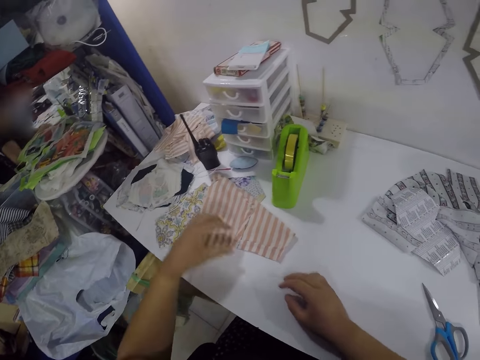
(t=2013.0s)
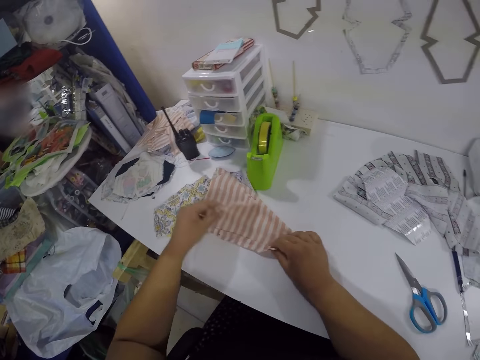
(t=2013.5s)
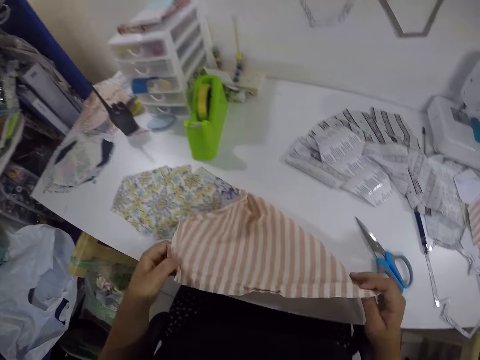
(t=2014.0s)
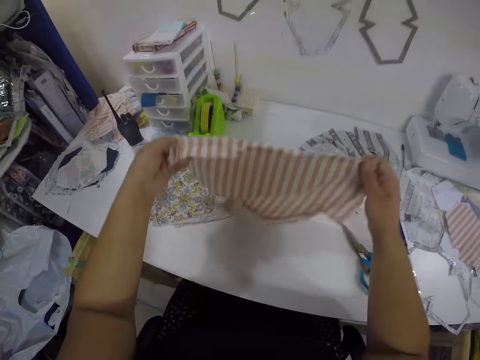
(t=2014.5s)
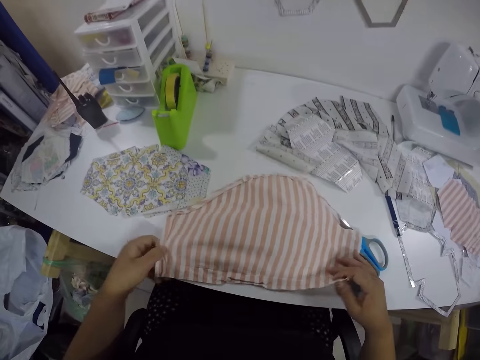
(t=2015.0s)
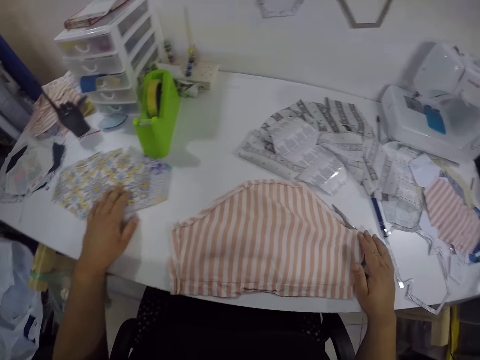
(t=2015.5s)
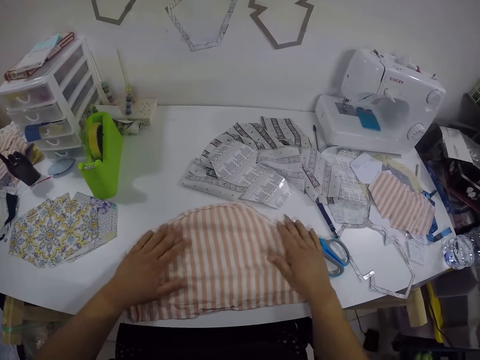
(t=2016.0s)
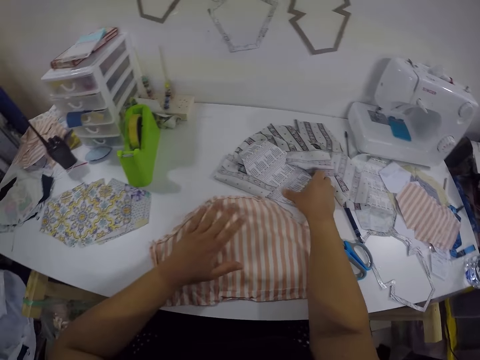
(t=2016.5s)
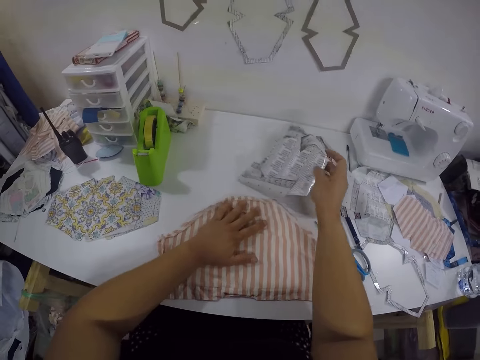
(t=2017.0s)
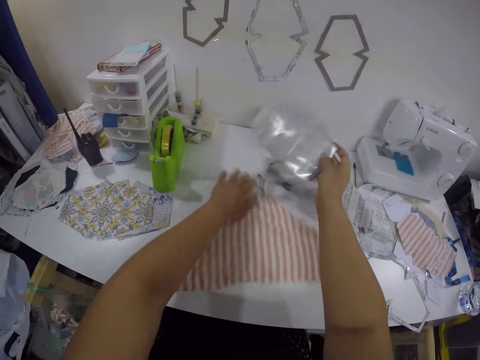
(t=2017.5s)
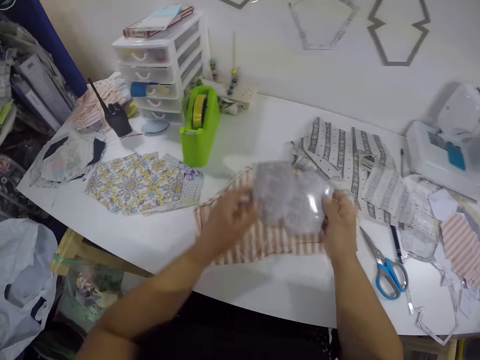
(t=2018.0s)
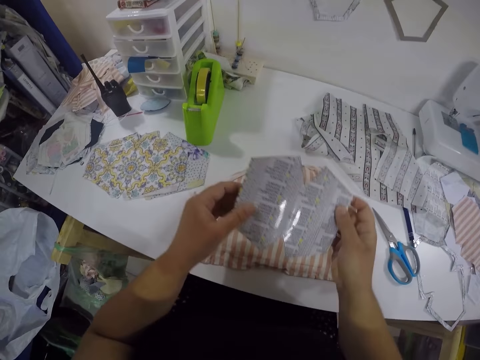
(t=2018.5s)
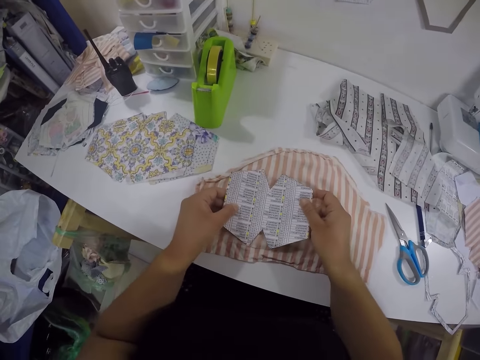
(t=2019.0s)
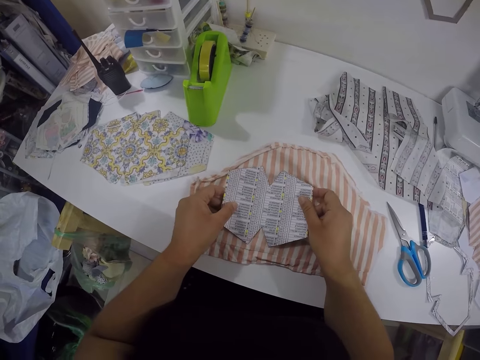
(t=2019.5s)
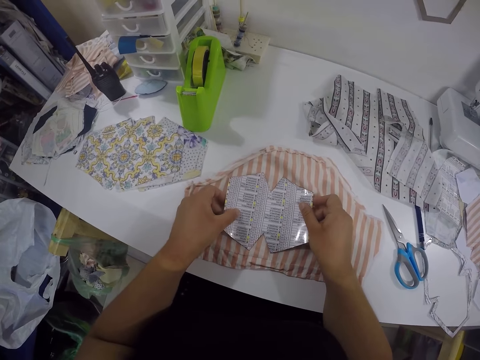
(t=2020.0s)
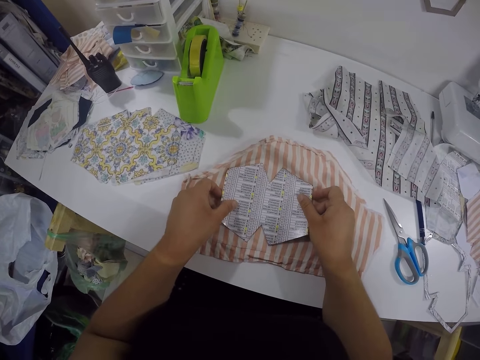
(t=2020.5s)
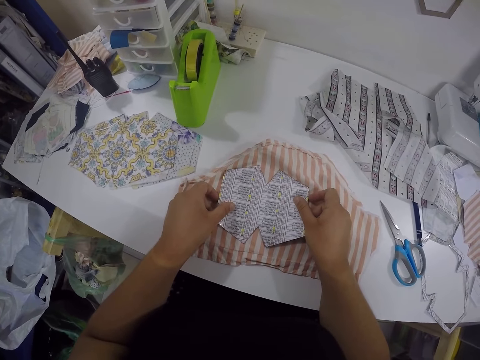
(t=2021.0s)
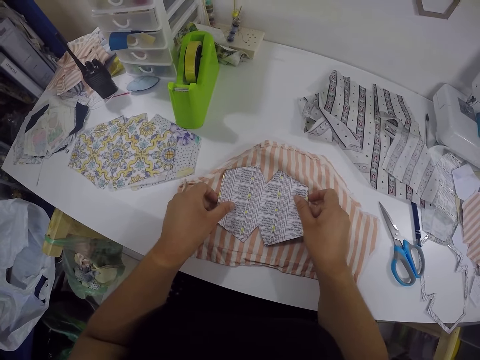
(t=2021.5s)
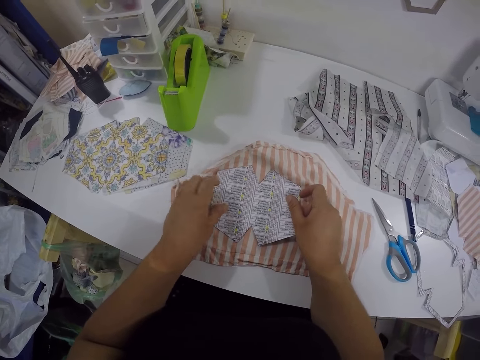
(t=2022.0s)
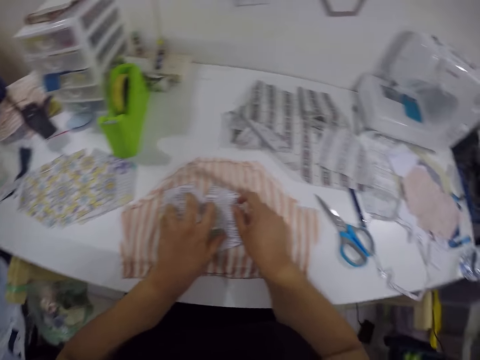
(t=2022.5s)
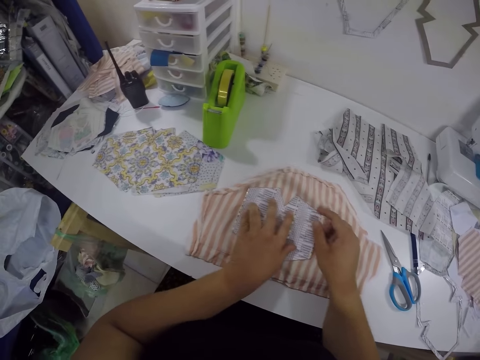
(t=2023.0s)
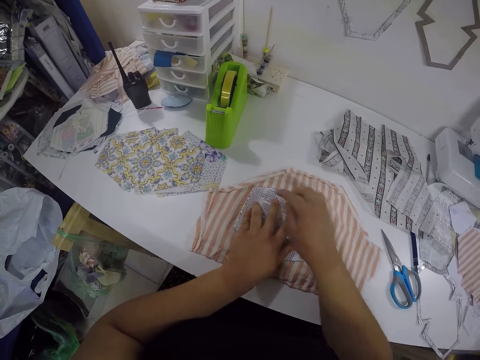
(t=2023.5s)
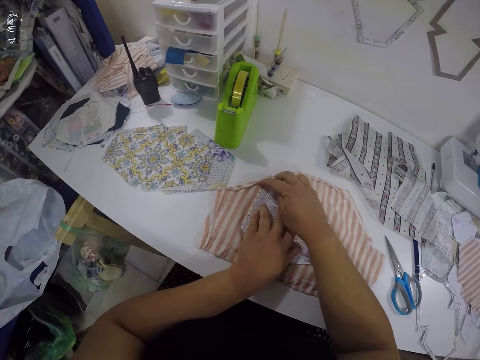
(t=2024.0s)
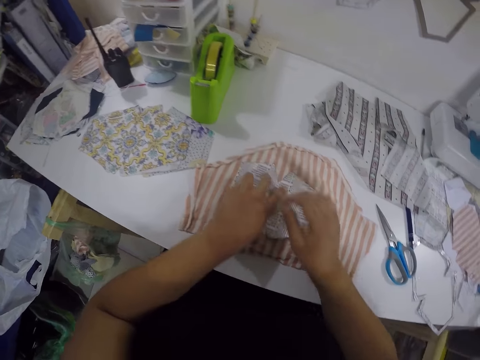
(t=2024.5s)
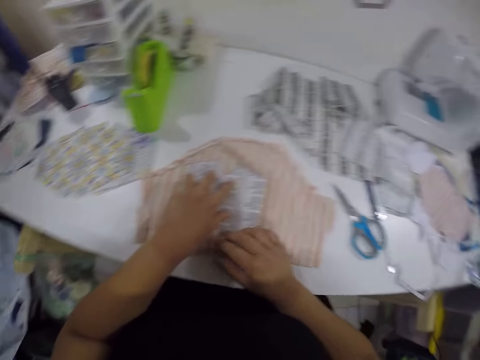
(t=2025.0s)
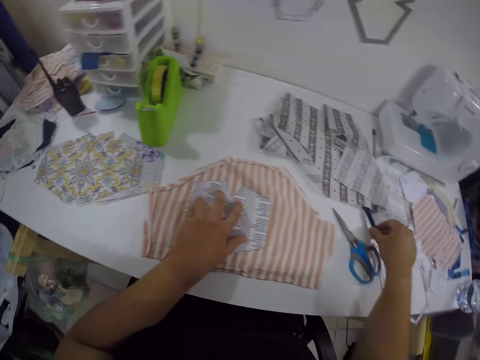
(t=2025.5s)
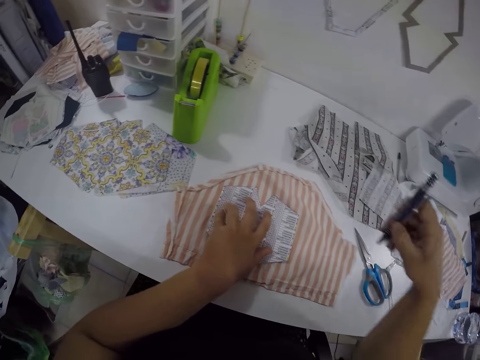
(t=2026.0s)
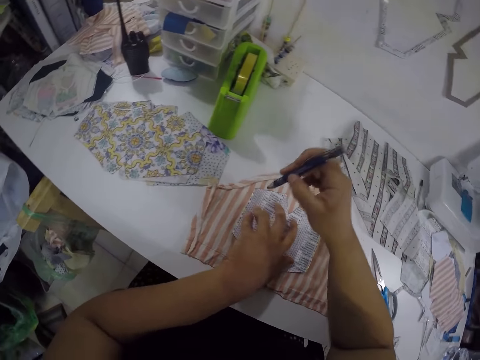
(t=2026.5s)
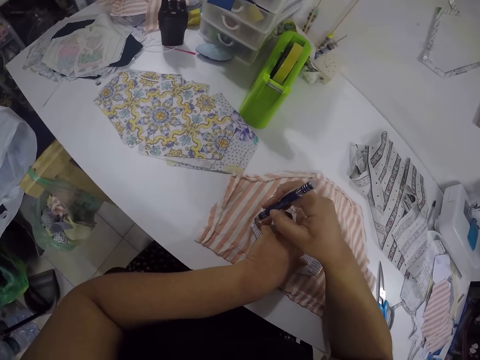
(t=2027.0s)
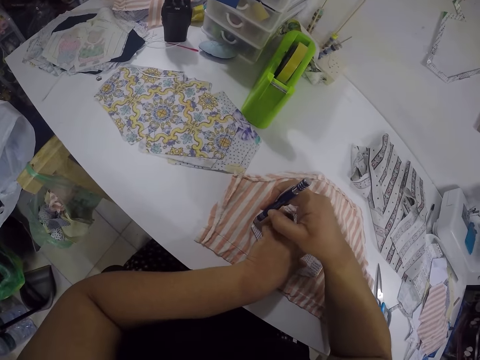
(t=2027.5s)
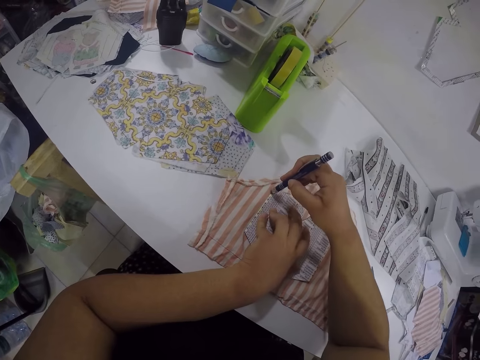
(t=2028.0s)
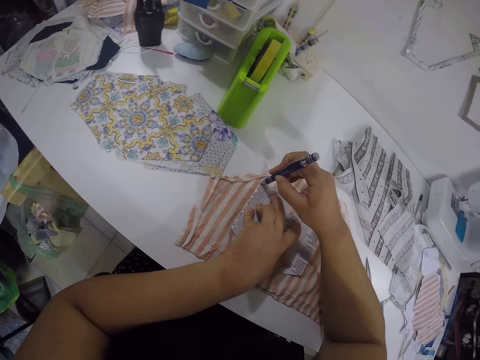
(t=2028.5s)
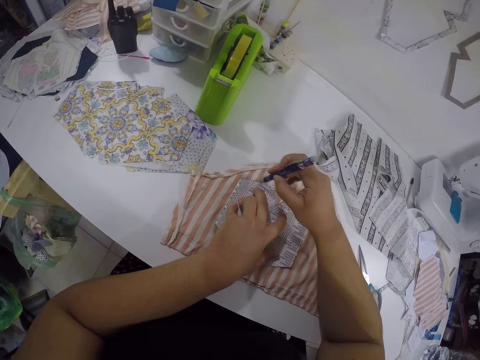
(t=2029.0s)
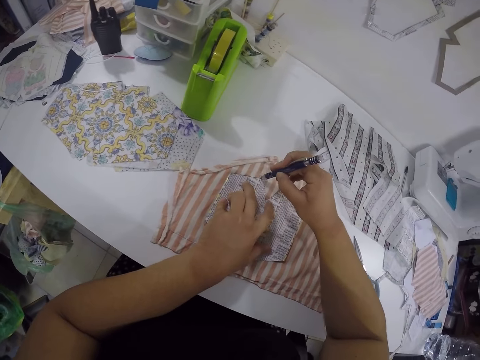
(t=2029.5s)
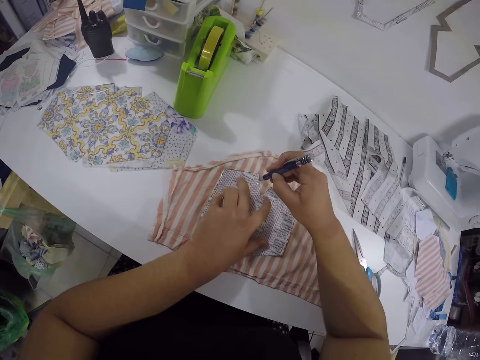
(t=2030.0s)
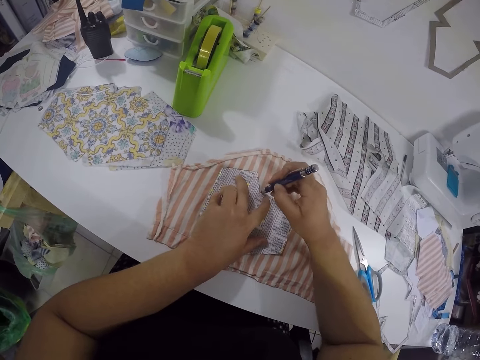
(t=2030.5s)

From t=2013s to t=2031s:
The camera wearer drops the piece of cloth on the table with her left hand. She adjusts the piece of cloth on the table with both hands. She unfolds the cloth. She picks up a sewing pattern from the table with her right hand. She drops the sewing pattern on the piece of cloth with both hands. She adjusts the sewing pattern on the piece of cloth with both hands. She picks up the pen, a marker pen, from the table with her right hand. She marks the pattern on the piece of cloth with the pen in her right hand.

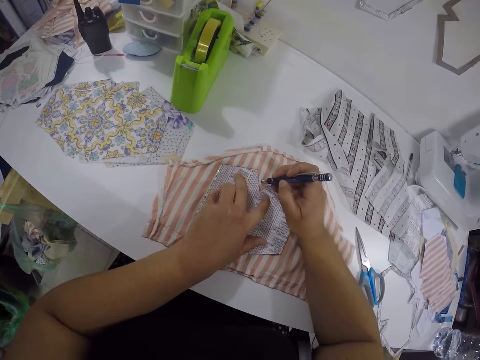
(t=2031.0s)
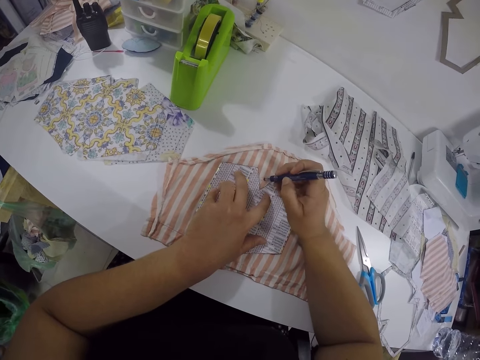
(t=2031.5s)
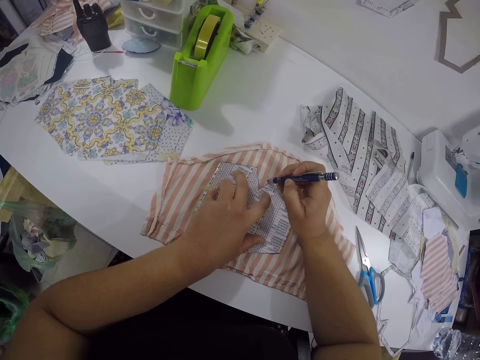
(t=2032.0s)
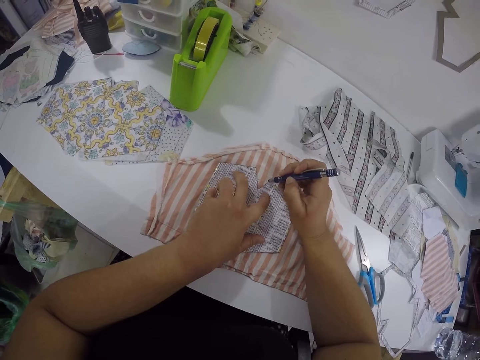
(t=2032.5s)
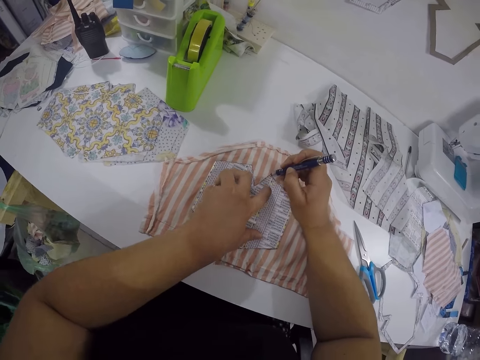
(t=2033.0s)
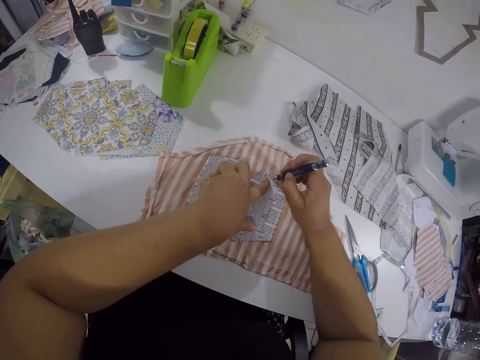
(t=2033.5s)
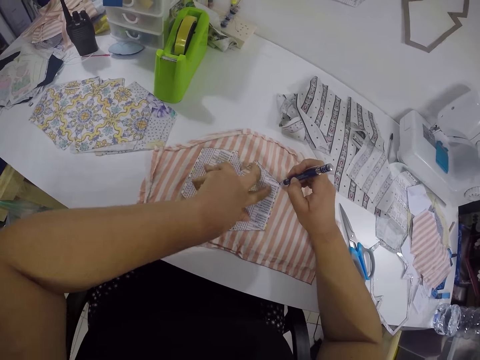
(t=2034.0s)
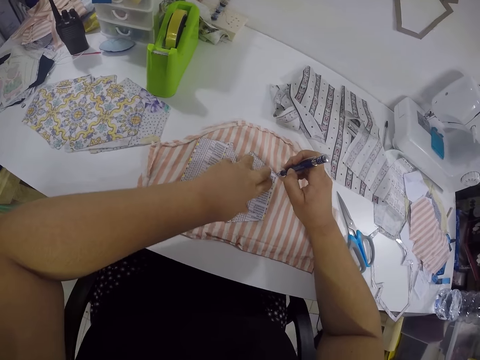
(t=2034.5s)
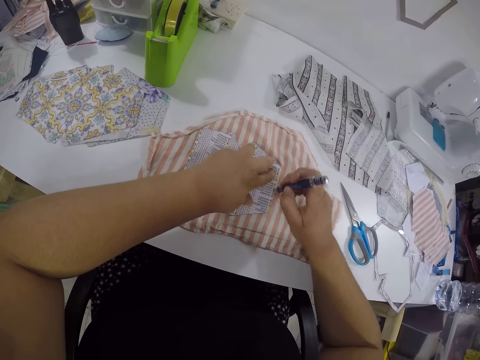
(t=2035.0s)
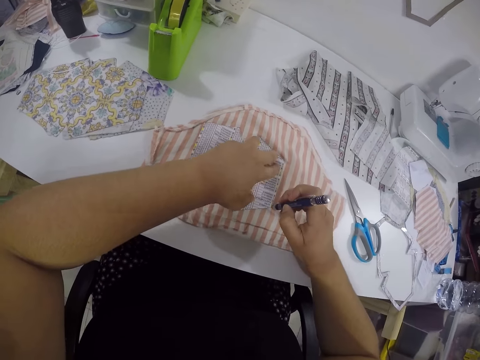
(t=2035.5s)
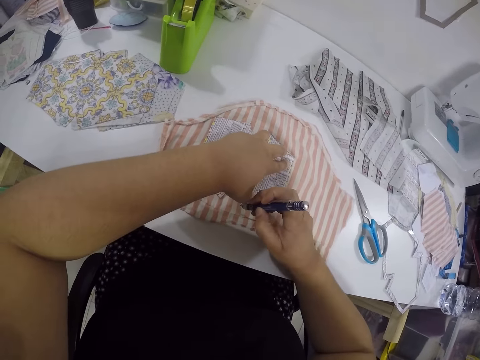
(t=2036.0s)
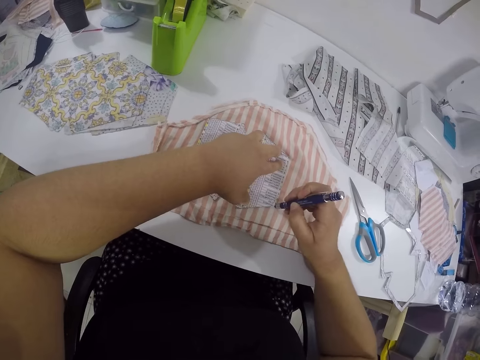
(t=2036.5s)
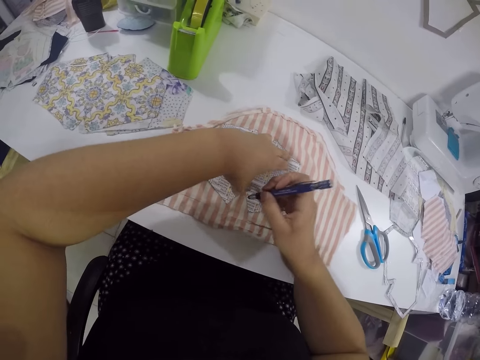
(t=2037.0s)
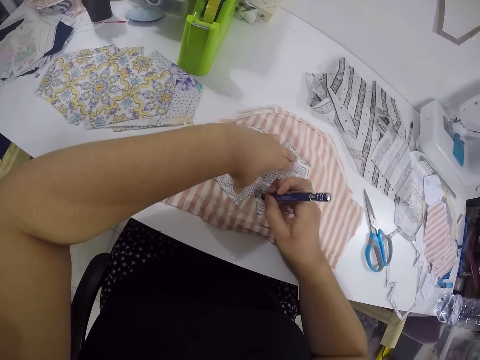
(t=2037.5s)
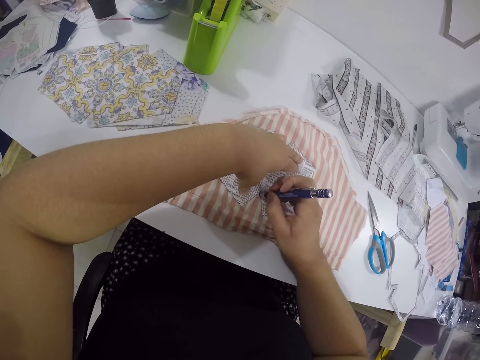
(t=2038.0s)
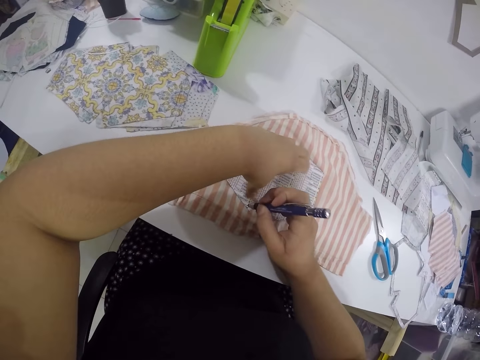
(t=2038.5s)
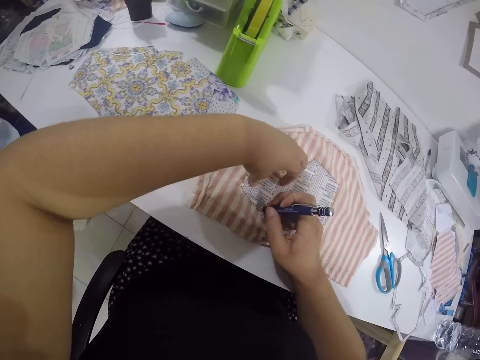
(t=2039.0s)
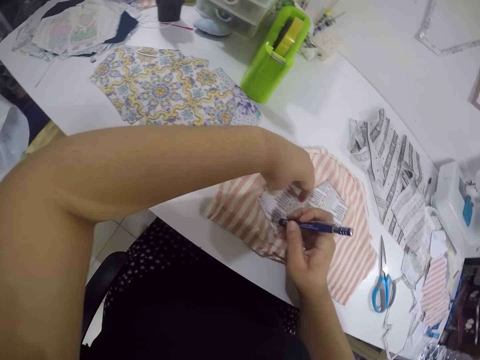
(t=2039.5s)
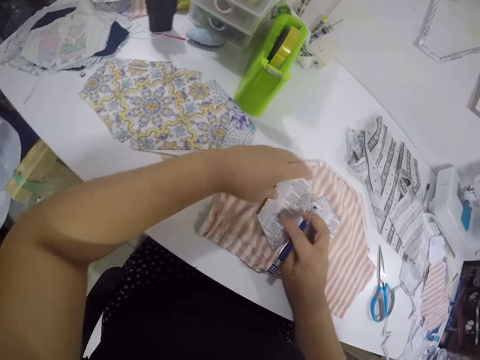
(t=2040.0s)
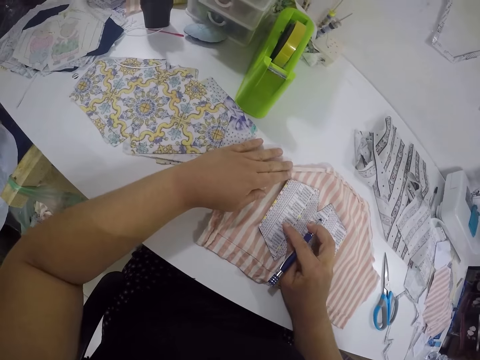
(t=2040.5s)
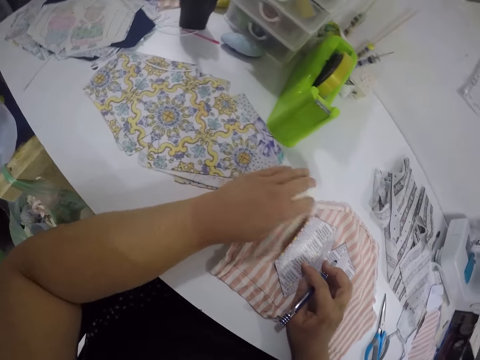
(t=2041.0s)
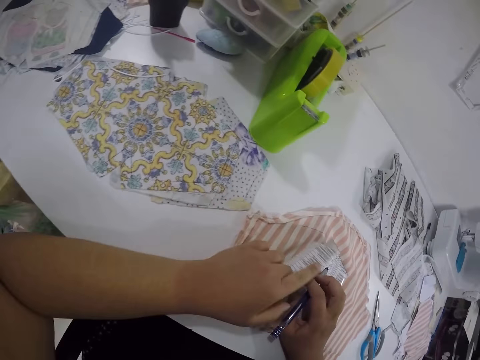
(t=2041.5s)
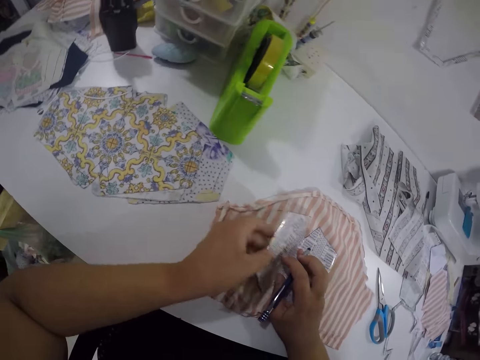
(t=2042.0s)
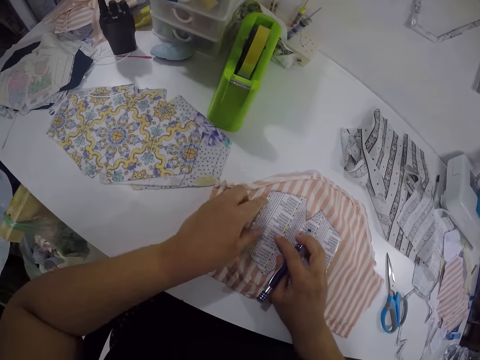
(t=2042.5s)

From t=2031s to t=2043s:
The camera wearer places his right hand on the sewing pattern. He adjusts the piece of cloth on the table with his left hand. He adjusts the sewing pattern on the piece of cloth with both hands.
